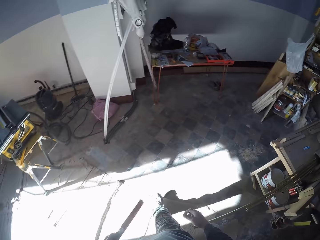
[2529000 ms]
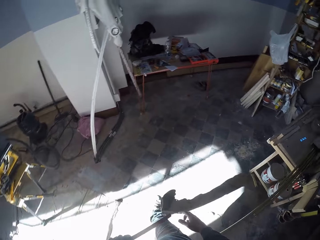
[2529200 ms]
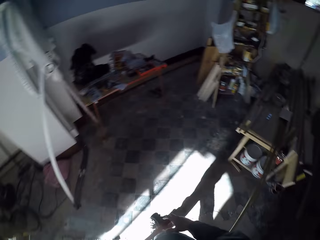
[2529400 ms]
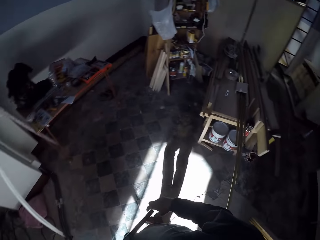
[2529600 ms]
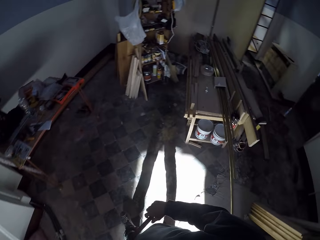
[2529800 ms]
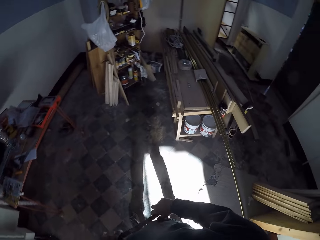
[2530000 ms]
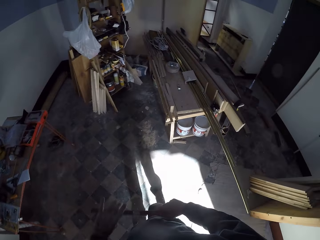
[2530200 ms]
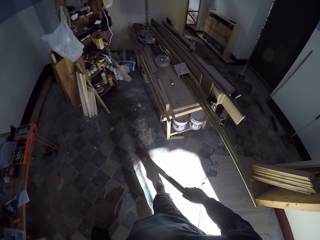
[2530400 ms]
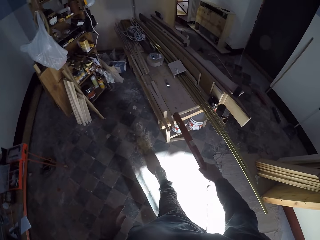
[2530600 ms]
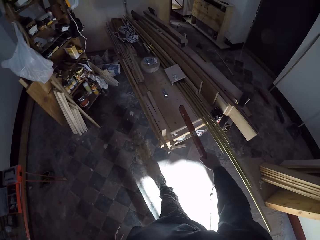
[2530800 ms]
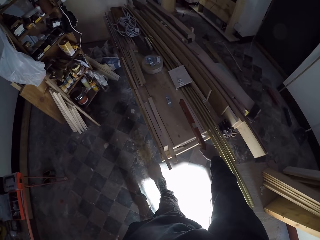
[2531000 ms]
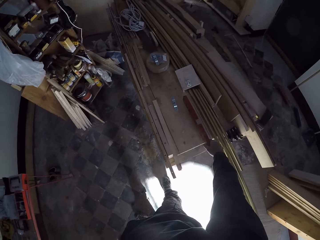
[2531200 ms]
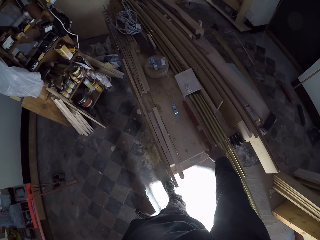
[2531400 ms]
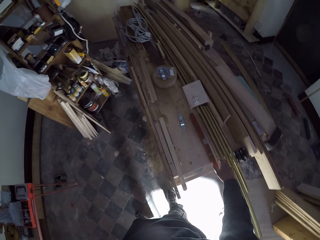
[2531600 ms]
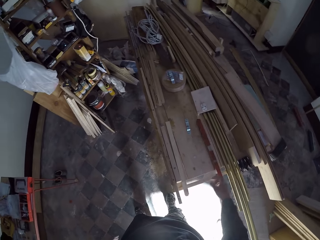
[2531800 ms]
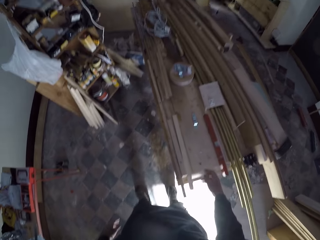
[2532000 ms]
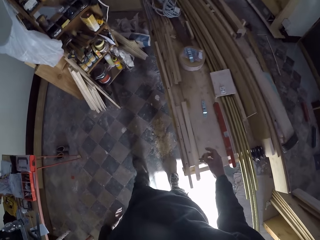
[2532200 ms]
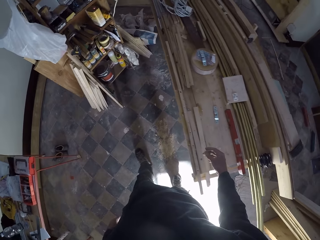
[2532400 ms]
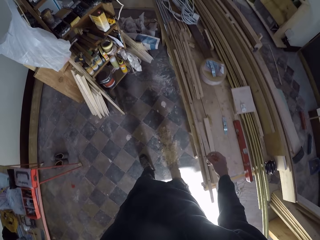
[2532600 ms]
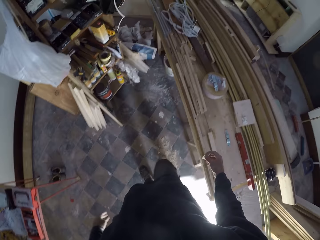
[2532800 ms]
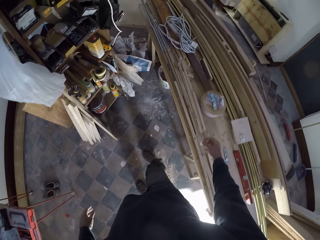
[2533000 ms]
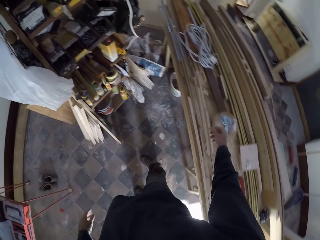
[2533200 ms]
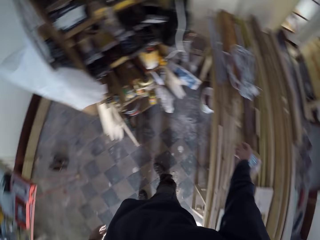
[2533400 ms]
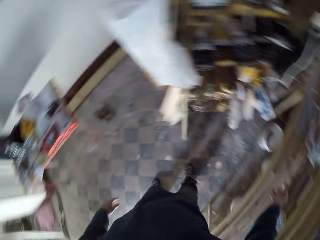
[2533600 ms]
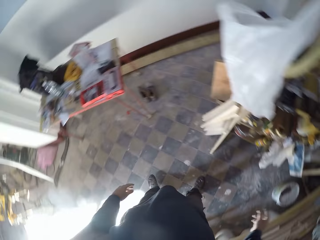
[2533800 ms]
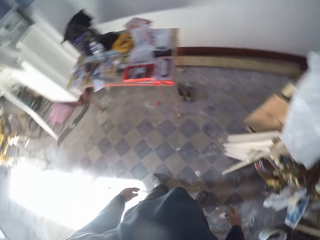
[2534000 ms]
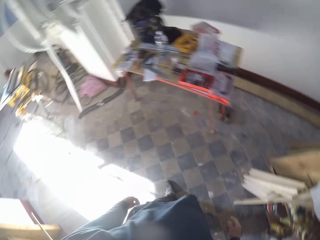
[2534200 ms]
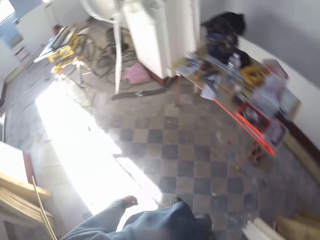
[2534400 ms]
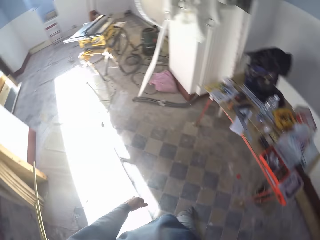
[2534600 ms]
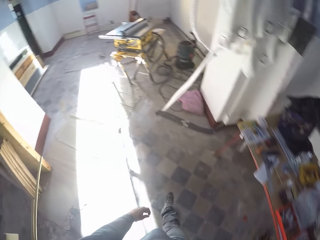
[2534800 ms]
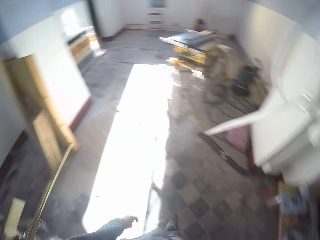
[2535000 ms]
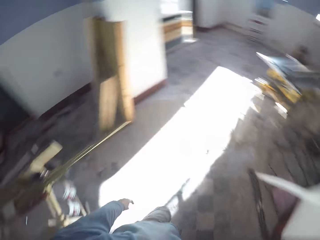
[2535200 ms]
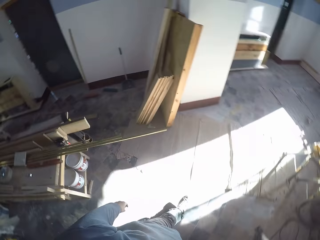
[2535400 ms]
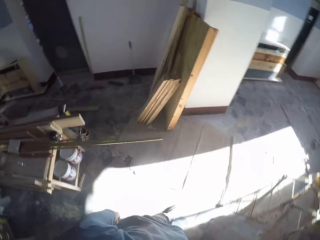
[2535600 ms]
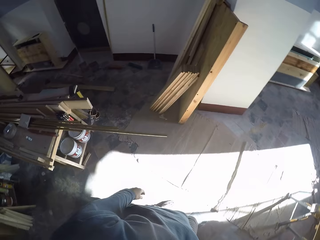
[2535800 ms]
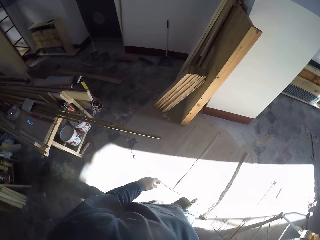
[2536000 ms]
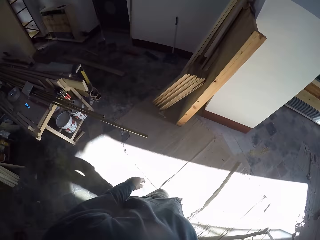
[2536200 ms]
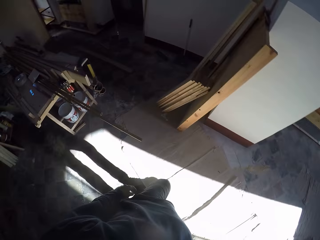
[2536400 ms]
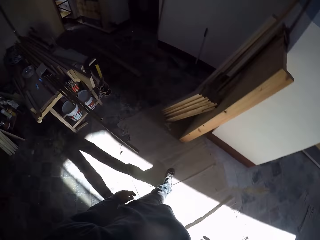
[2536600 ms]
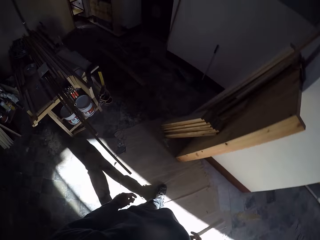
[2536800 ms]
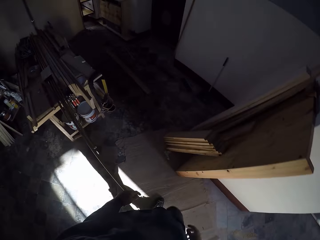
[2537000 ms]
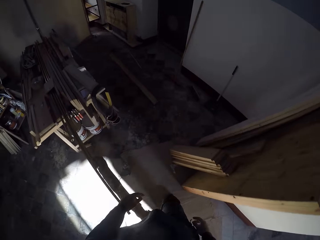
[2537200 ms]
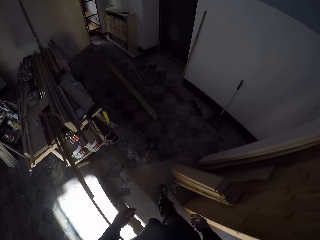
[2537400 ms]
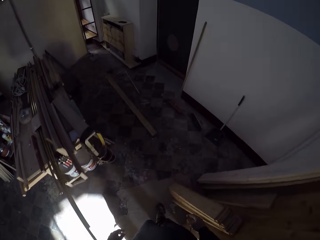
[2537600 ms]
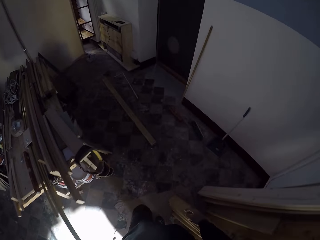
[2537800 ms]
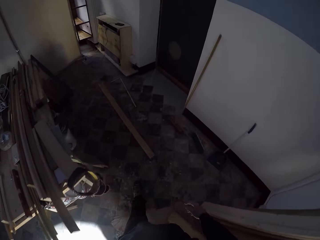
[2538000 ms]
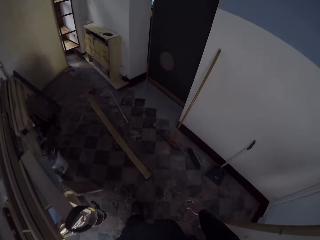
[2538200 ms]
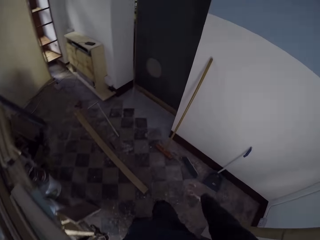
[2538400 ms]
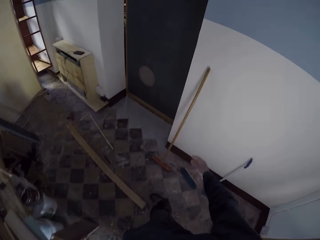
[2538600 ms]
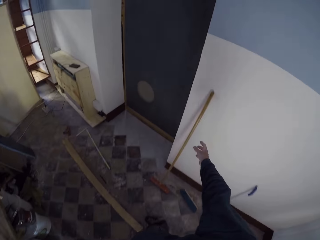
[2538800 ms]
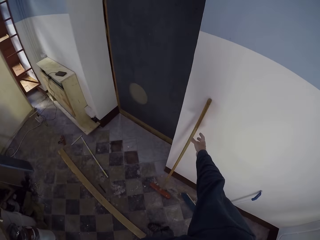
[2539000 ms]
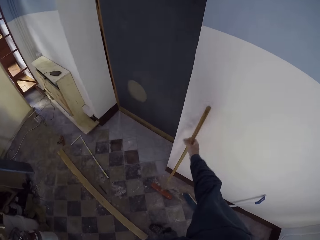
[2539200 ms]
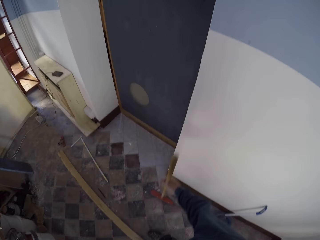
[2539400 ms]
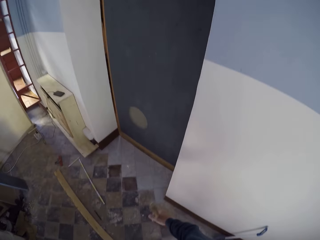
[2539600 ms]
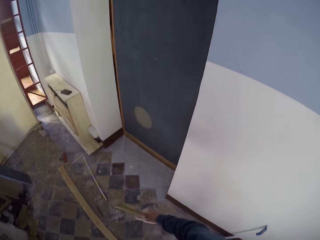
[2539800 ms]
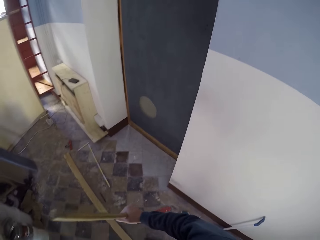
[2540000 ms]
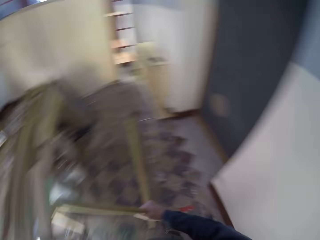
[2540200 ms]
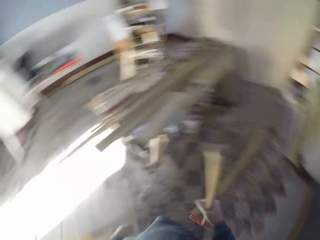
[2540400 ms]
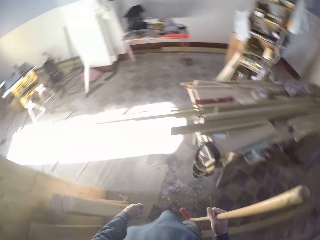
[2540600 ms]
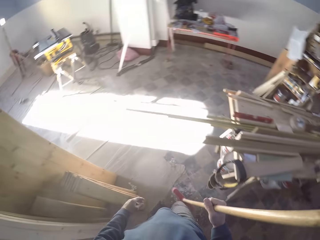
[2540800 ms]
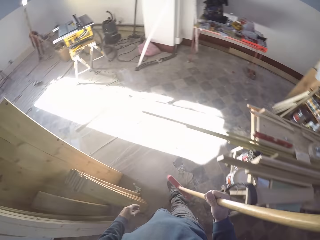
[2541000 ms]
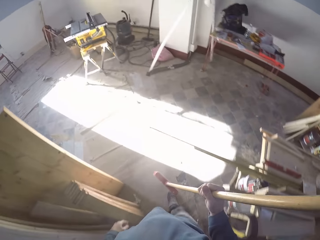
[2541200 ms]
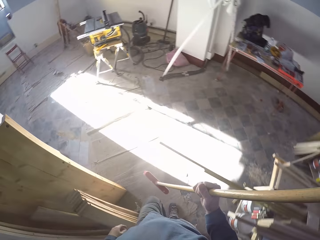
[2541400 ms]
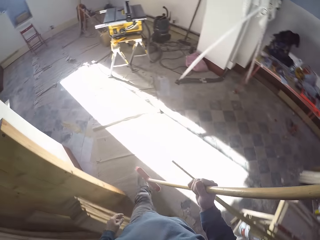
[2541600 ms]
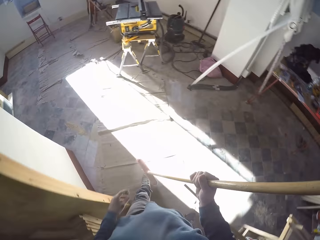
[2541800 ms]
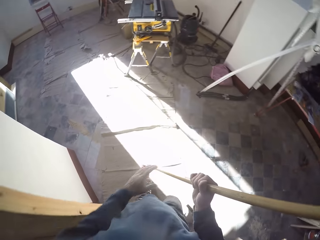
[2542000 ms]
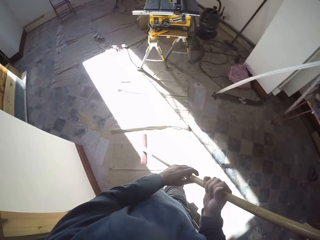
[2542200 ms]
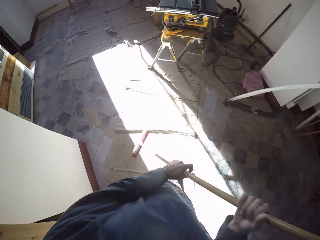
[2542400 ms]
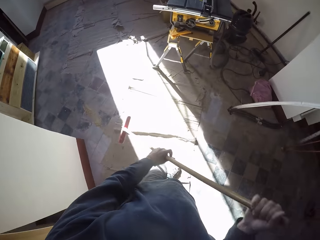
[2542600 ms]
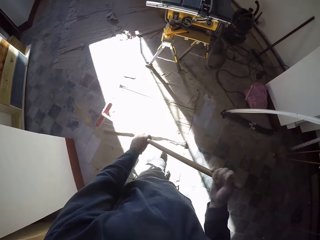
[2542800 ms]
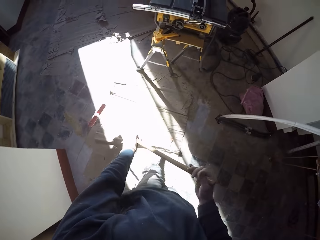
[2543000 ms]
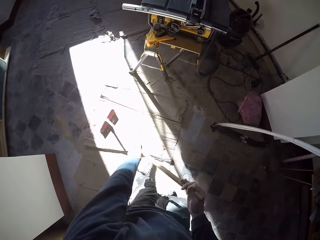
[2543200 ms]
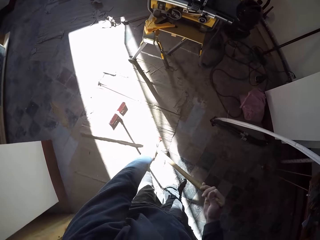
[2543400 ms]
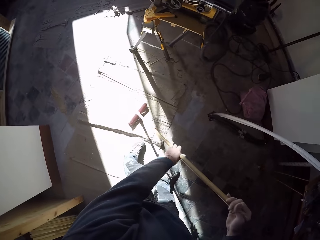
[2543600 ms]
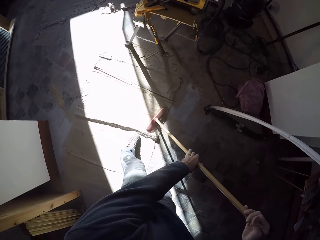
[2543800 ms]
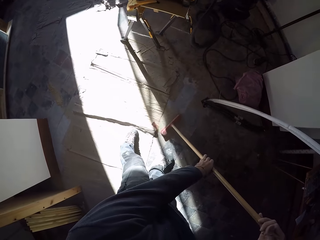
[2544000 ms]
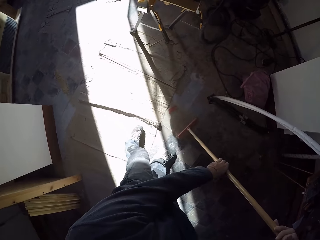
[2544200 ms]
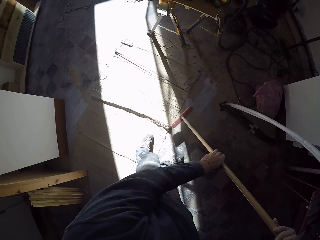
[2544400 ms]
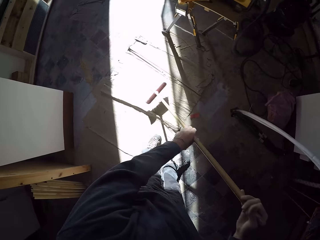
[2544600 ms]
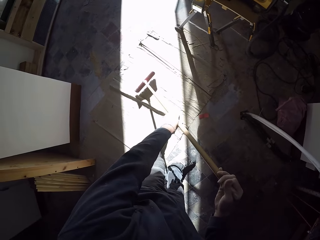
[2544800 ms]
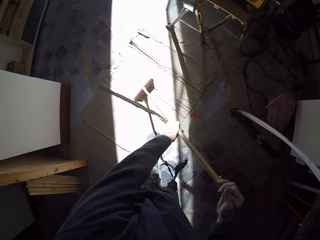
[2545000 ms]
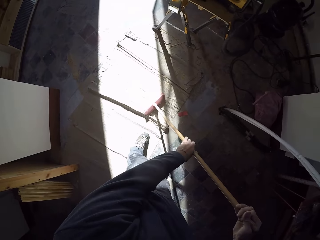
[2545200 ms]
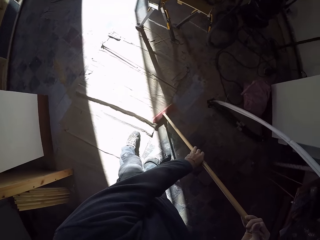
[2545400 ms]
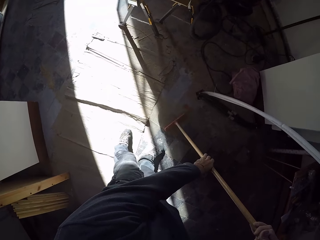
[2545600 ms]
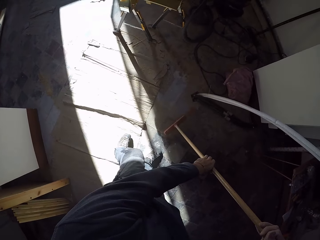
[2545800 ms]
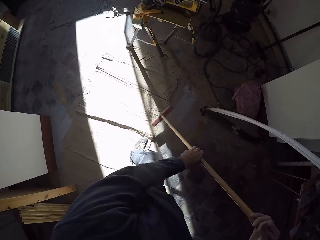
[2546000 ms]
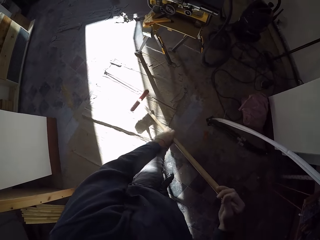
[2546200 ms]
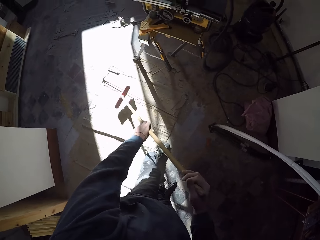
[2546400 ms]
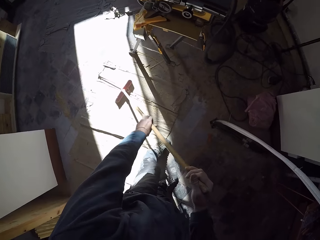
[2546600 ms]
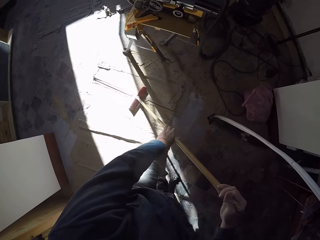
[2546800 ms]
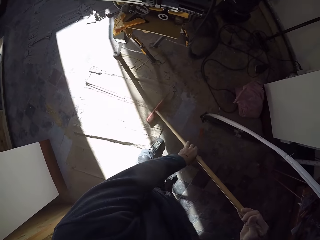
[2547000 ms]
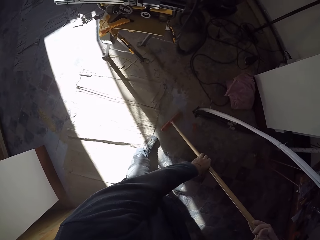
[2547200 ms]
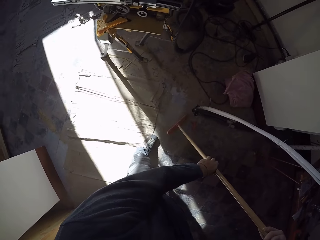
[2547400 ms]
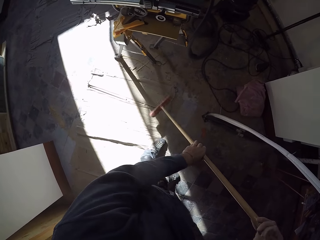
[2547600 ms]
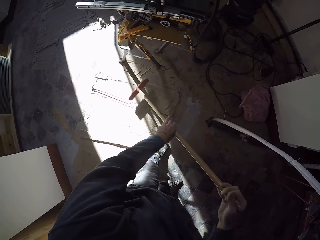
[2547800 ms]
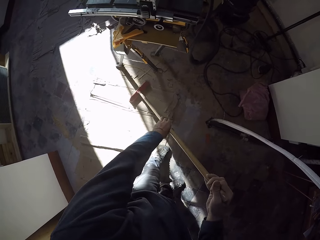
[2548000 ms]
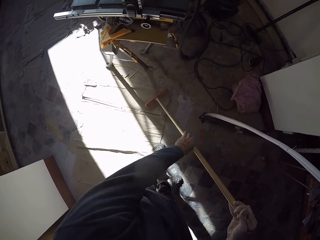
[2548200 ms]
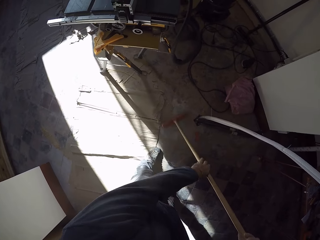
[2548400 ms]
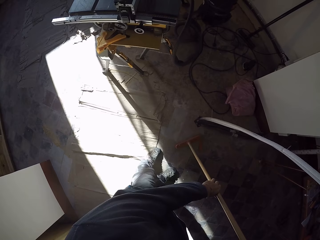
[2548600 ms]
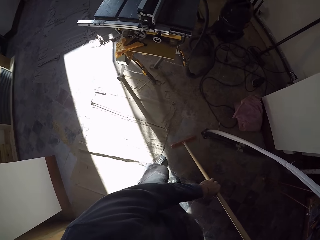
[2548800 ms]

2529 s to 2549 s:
The camera wearer passes the spirit level in his left hand into his right hand. He drops the piece of wood on the table. He drops the spirit level on a work bench with his right hand. He turns around the table and walks towards the wall. He picks up a push broom against the wall with his right hand. He holds the push broom with both hands. He sweeps the floor with the push broom in his hands.

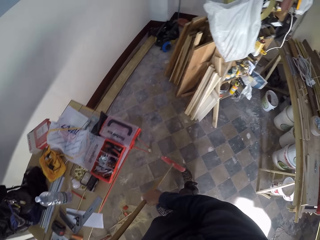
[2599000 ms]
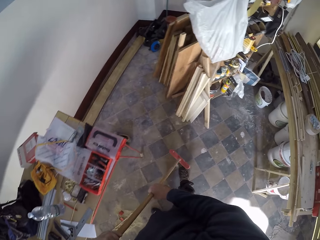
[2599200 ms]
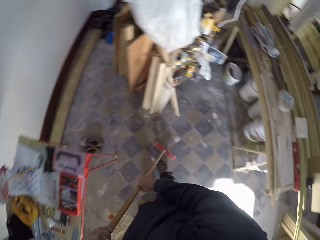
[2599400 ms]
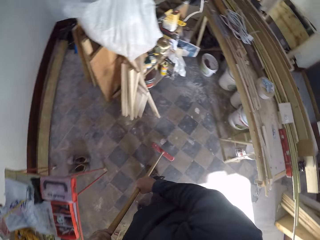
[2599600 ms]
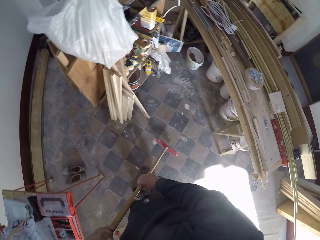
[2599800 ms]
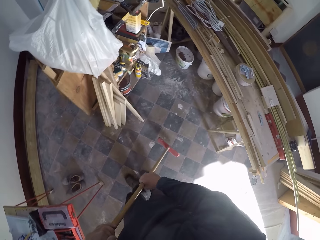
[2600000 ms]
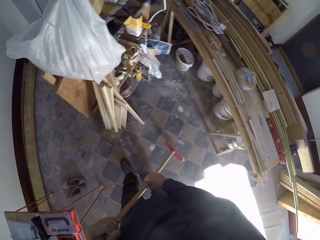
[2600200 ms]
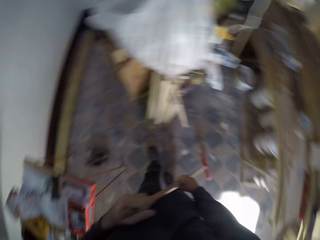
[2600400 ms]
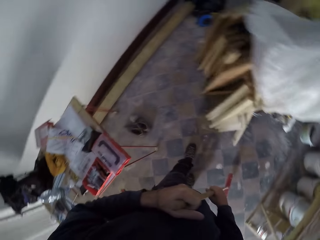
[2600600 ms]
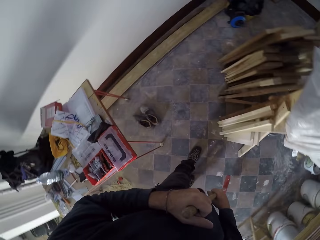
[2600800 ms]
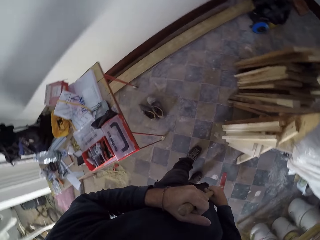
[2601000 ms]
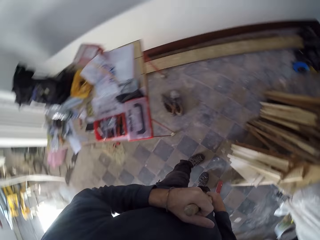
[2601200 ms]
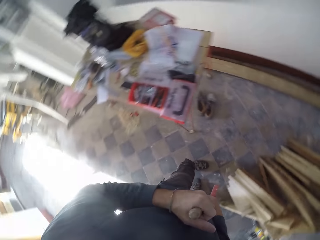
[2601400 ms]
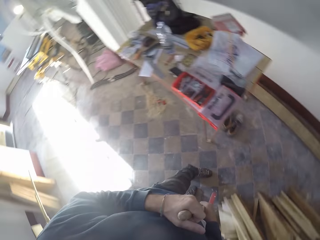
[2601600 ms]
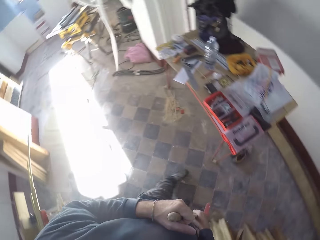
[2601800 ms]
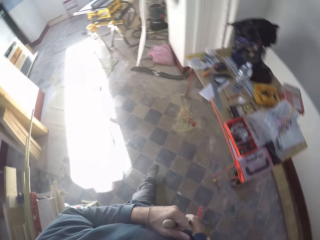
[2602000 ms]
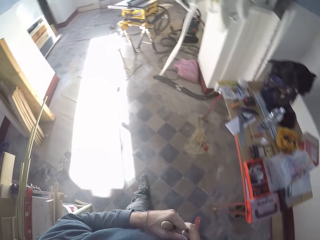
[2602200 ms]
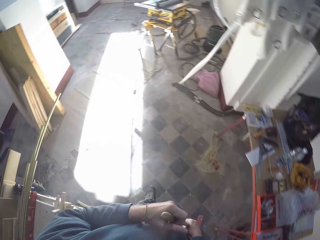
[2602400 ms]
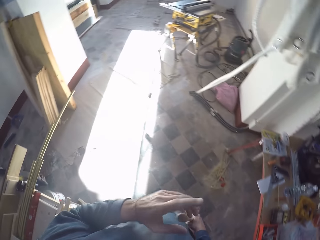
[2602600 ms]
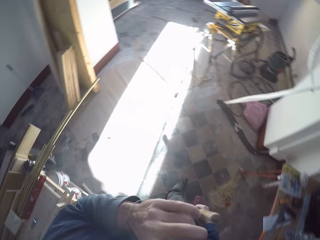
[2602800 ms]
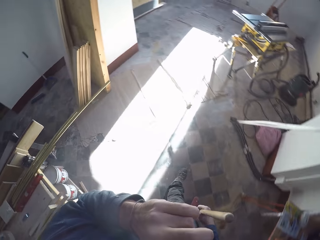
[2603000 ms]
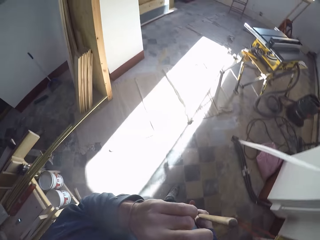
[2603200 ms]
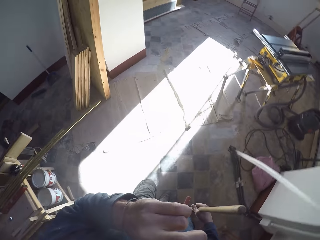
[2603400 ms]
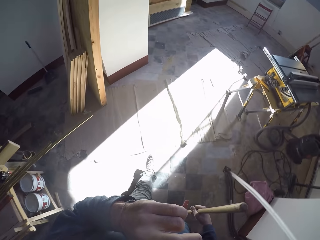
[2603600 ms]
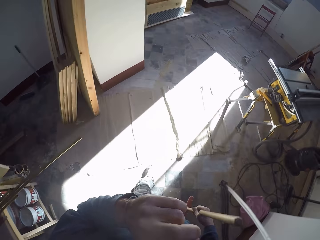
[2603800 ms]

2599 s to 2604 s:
The camera wearer turns around the room. He raises his left hand towards his face. He holds the push broom with his right hand.
